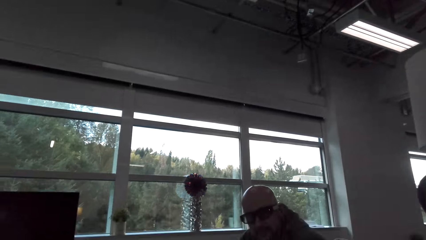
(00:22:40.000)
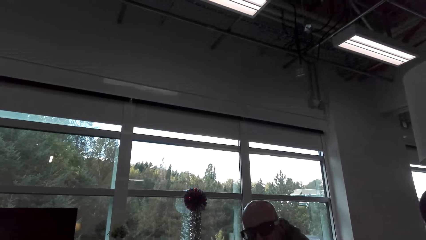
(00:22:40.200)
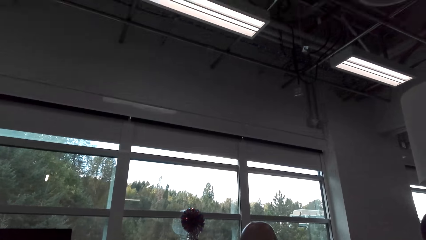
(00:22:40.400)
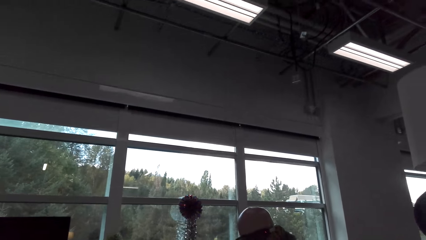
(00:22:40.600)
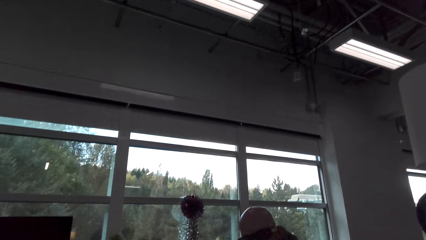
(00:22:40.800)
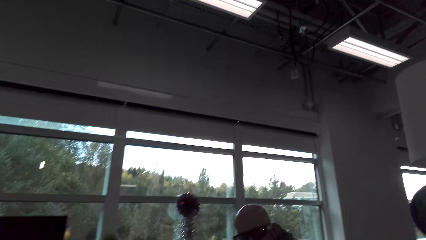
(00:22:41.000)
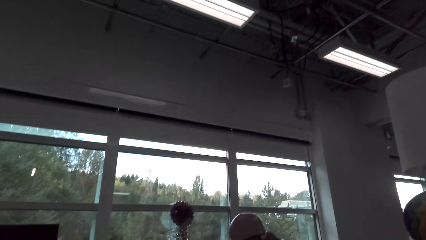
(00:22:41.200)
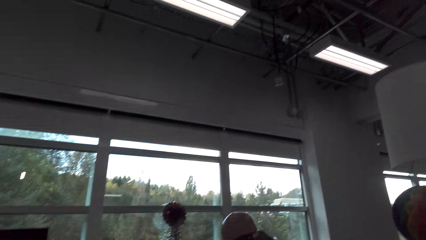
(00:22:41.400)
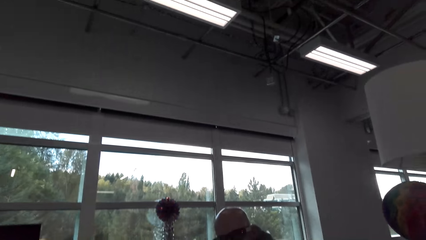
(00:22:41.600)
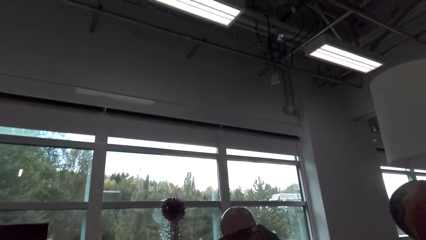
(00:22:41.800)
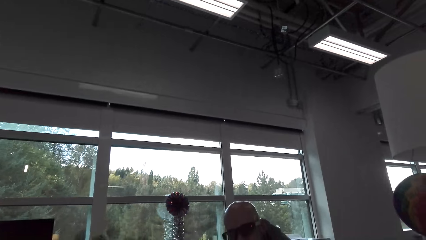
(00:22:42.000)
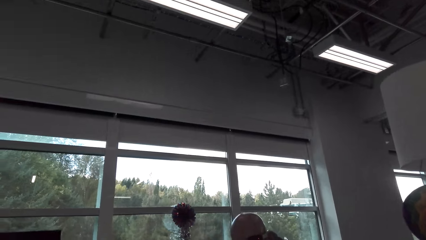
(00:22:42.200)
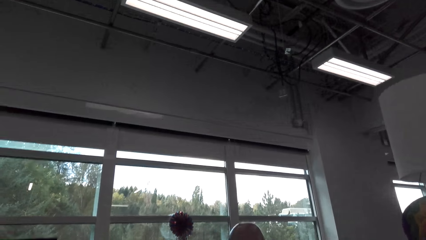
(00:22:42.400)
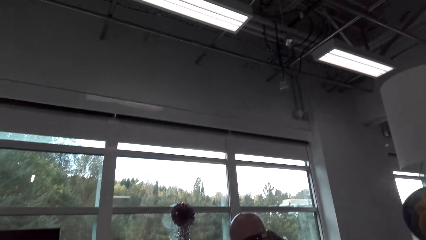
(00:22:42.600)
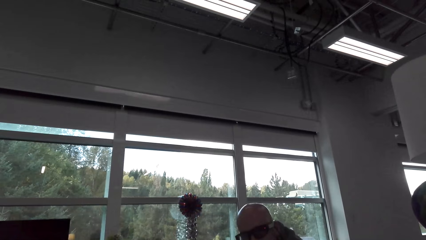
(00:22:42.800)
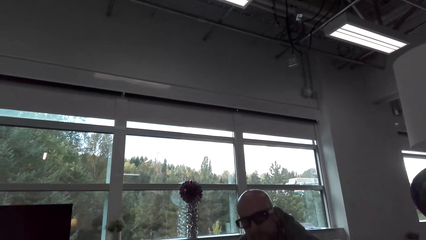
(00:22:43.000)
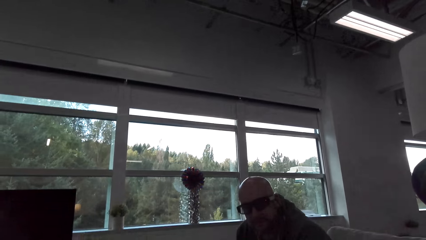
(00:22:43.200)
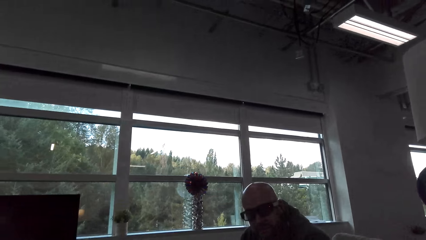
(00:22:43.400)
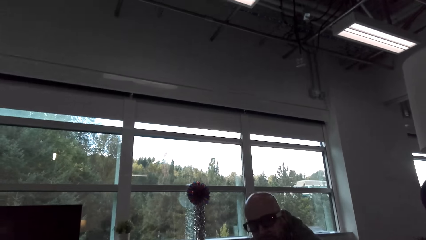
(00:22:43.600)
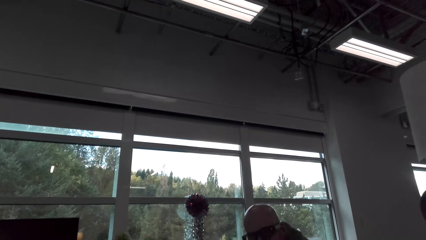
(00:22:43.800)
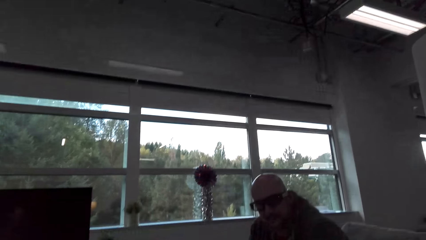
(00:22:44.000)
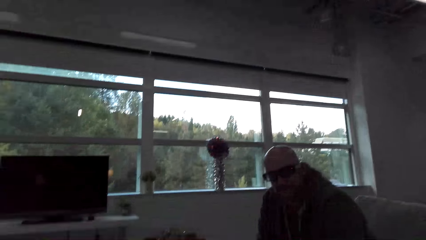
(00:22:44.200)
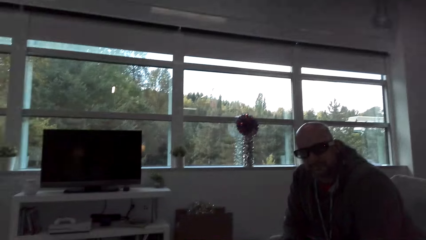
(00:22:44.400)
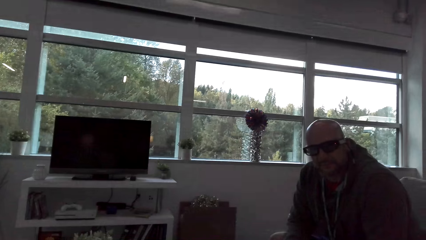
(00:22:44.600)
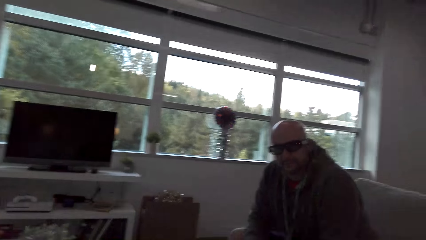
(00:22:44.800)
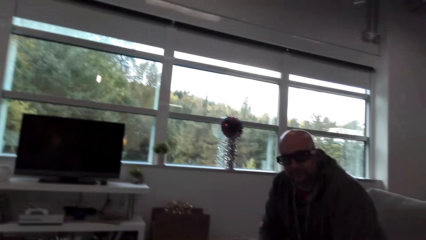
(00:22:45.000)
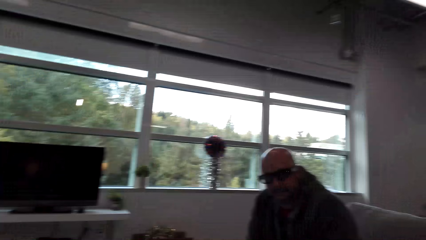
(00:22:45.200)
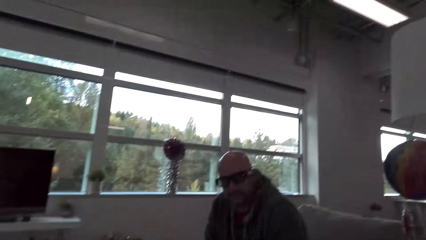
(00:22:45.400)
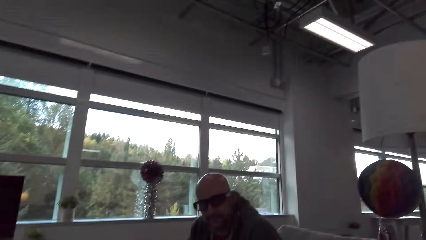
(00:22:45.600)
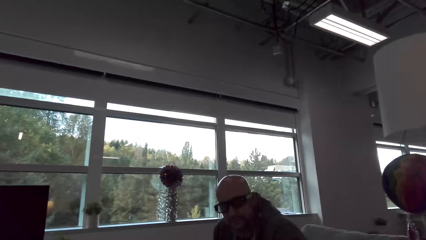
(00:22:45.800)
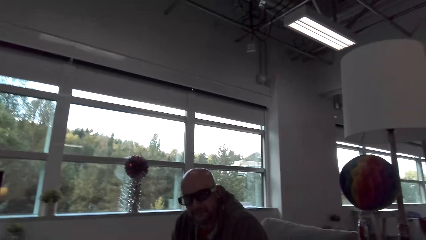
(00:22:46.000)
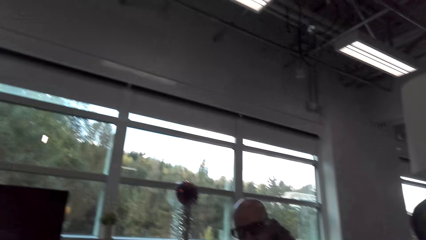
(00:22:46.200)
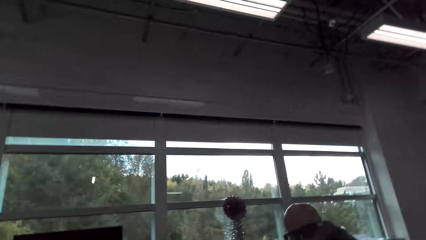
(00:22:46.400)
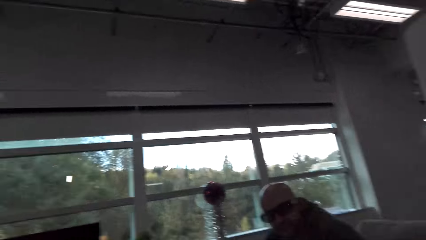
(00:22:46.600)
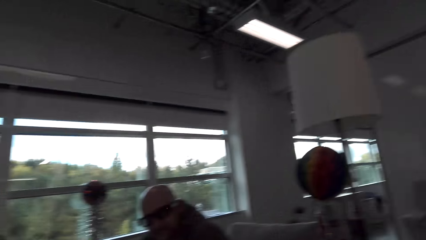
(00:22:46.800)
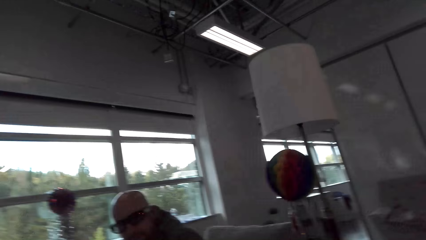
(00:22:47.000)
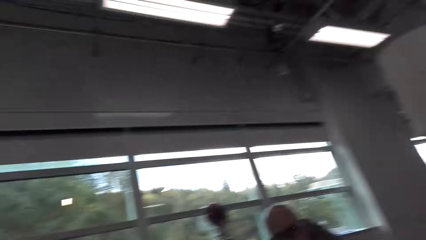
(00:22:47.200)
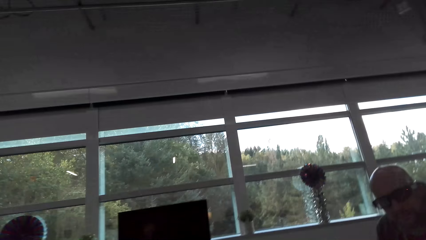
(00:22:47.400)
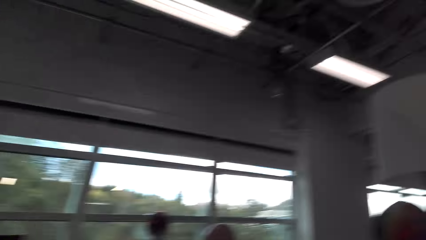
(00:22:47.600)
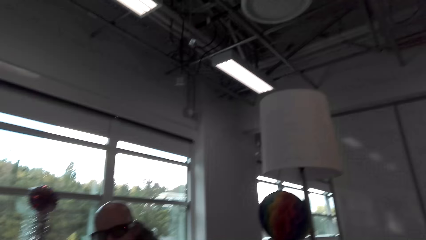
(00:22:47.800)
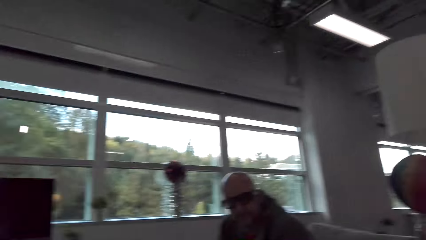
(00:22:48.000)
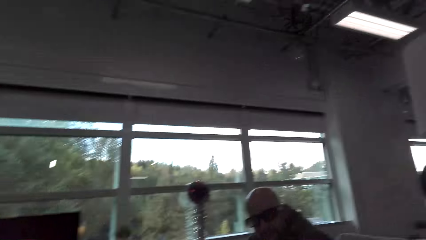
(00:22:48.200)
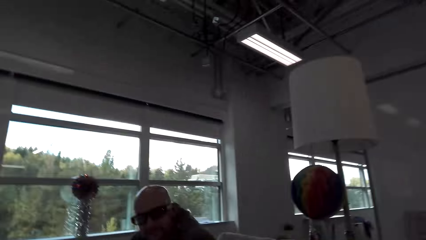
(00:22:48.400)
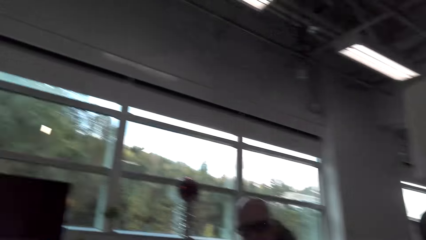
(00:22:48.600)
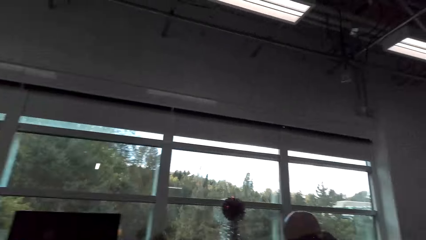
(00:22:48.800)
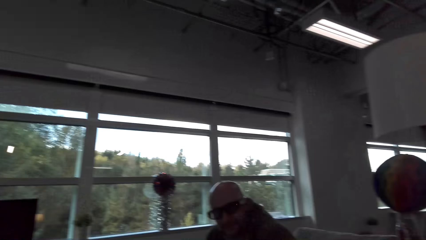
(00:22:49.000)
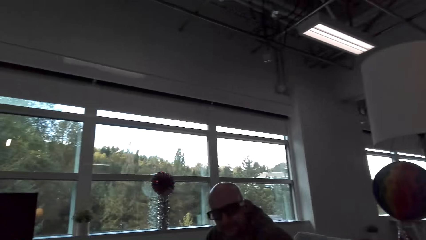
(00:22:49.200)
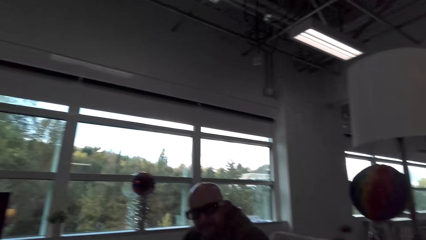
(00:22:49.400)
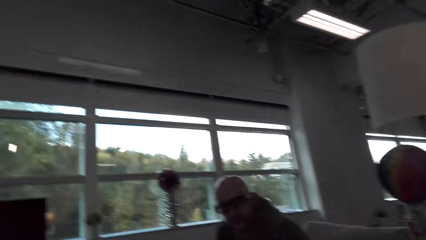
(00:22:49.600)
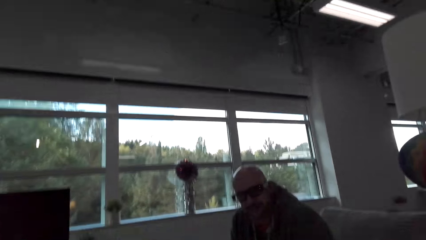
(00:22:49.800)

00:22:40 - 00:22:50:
The camera wearer converses with a man. They adjust the camera.

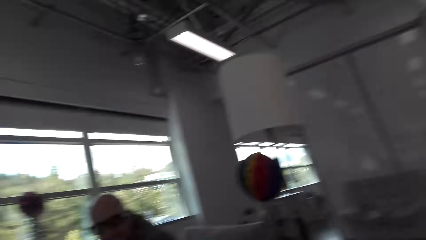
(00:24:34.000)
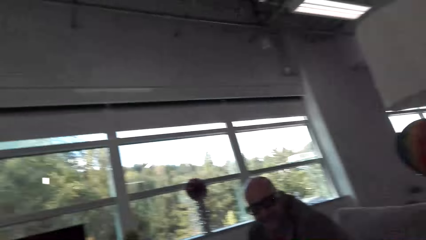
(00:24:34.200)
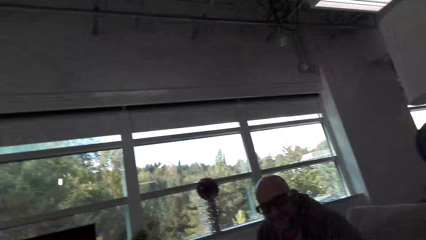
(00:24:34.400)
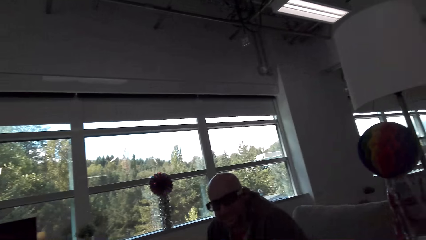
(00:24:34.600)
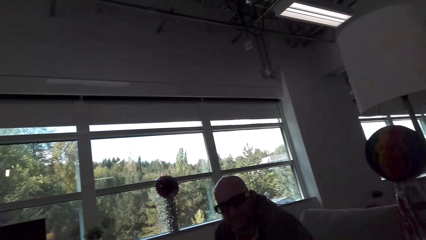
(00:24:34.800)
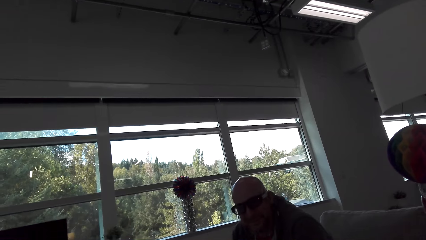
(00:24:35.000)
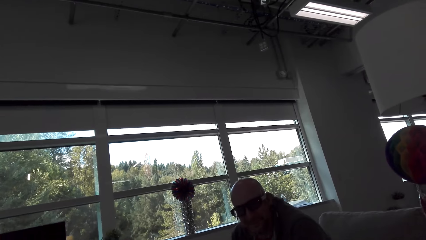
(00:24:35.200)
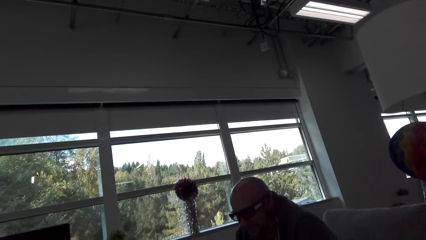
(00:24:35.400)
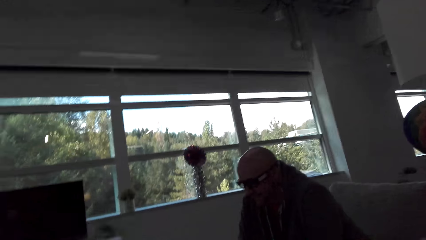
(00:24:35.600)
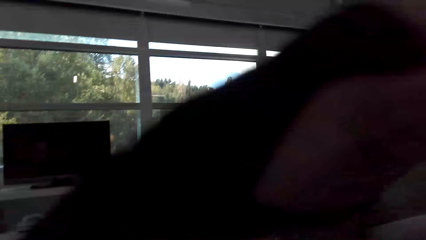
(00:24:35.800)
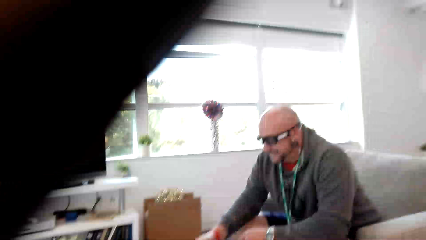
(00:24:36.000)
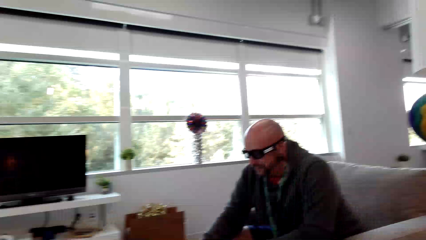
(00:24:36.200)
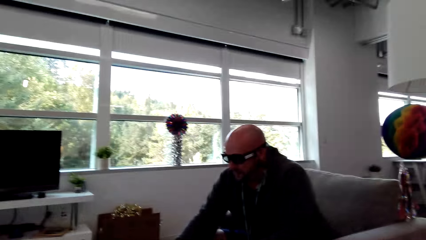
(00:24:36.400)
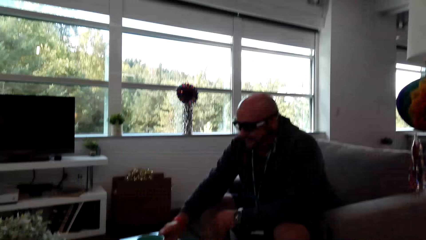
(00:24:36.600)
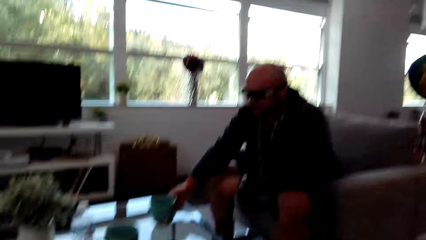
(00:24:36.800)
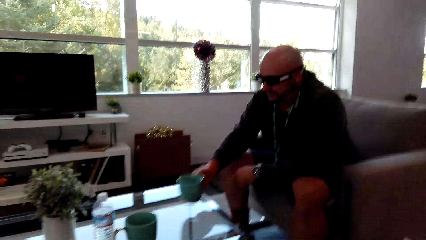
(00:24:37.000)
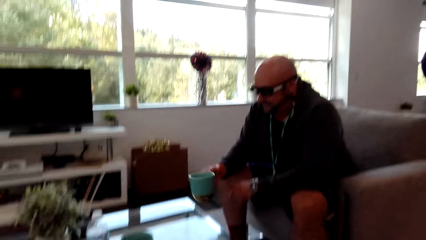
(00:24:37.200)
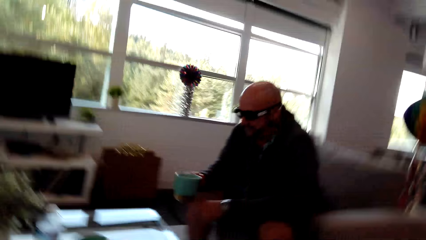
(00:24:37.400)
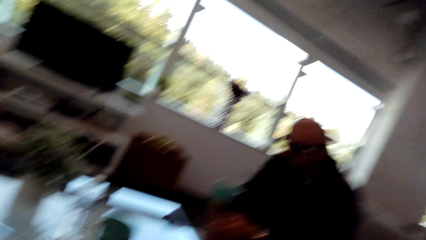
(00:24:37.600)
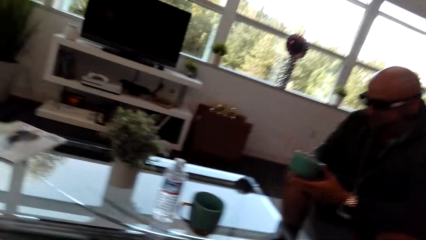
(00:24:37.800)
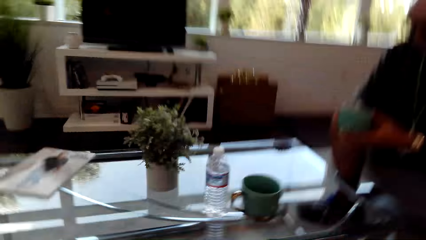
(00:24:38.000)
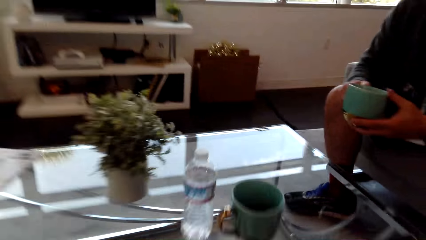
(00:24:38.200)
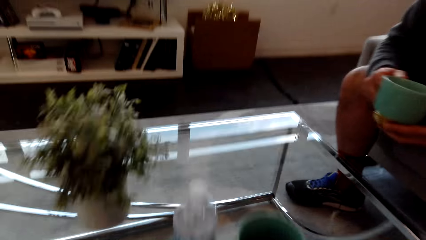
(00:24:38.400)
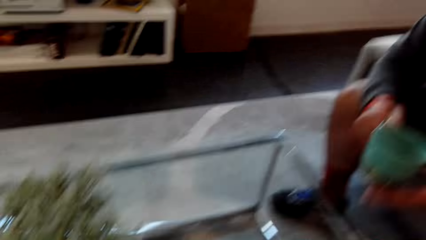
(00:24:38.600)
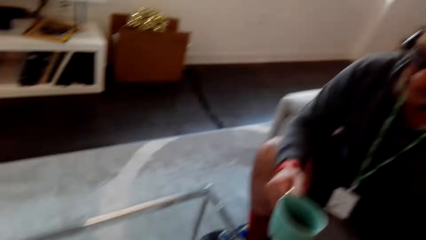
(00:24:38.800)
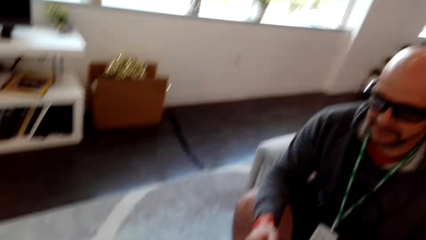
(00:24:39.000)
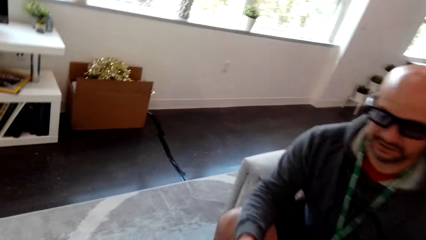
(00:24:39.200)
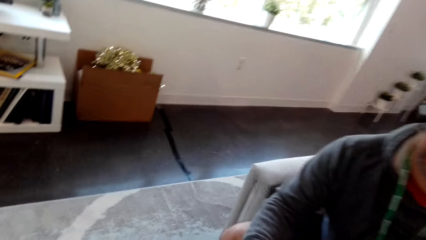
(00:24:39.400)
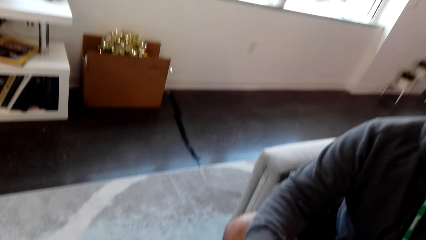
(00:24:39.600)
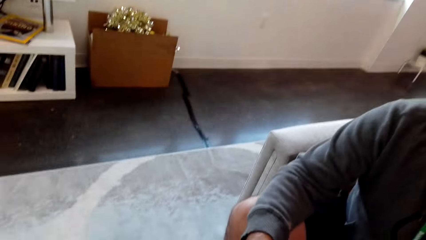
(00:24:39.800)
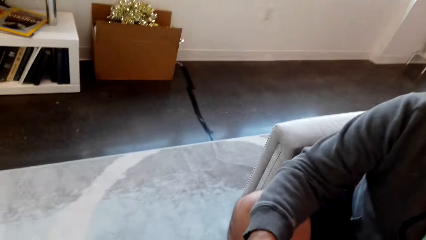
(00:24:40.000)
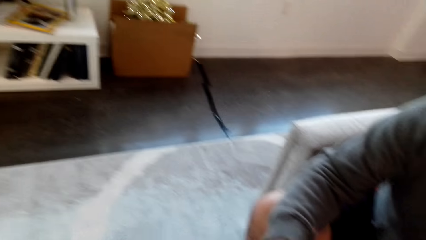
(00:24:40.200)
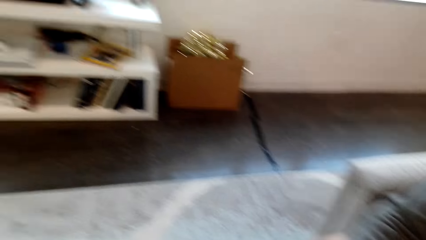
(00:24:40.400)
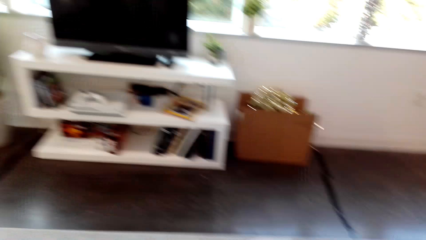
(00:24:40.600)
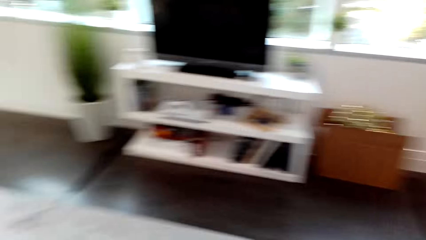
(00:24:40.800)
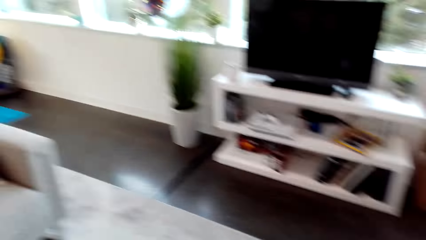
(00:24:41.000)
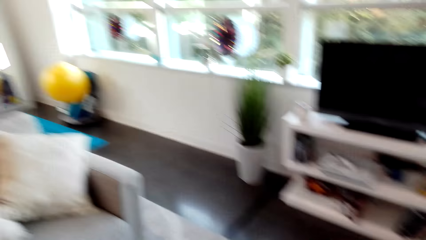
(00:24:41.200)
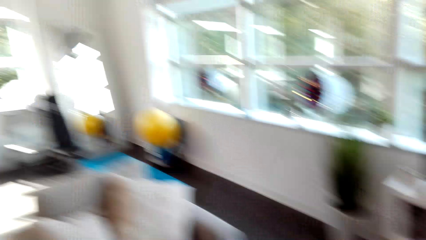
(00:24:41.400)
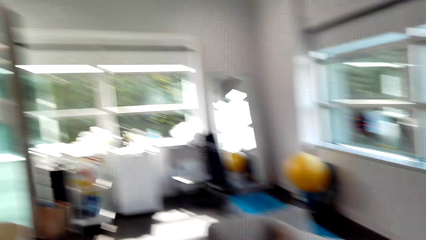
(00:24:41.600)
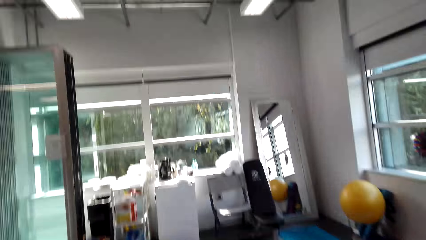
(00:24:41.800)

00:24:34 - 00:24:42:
The camera wearer moves their hands. They move around the room. A man picks up a mug.
